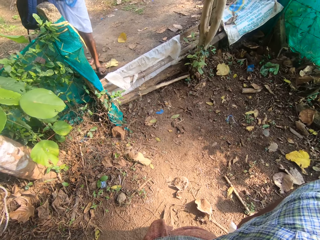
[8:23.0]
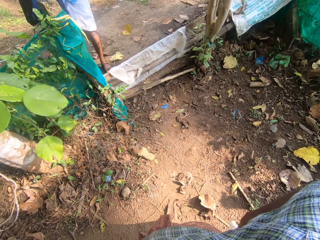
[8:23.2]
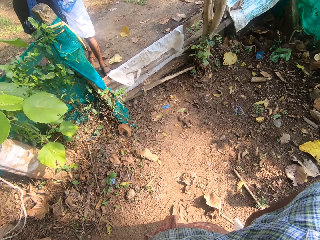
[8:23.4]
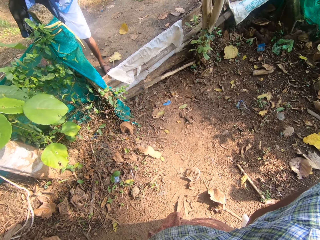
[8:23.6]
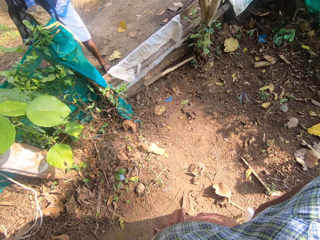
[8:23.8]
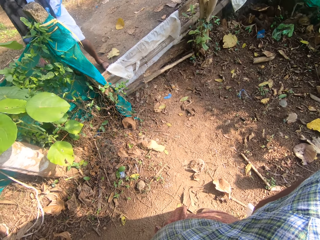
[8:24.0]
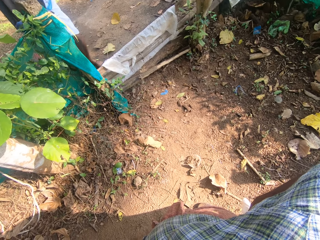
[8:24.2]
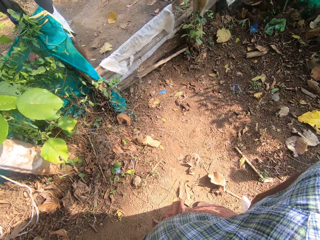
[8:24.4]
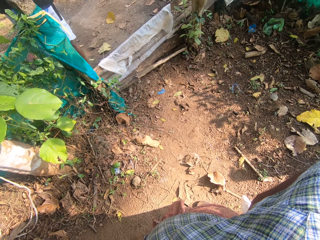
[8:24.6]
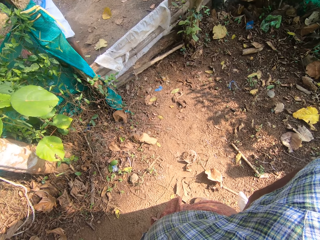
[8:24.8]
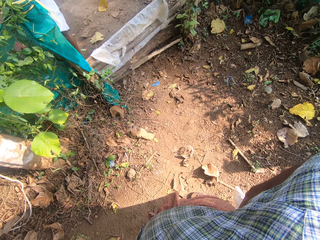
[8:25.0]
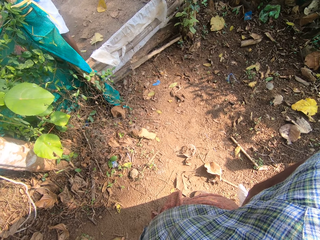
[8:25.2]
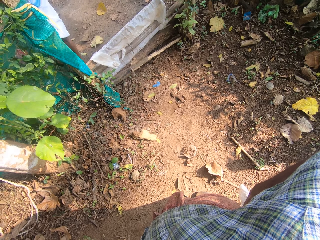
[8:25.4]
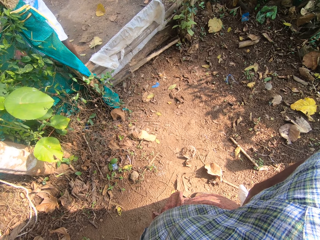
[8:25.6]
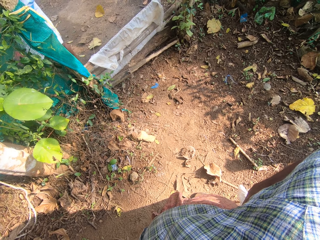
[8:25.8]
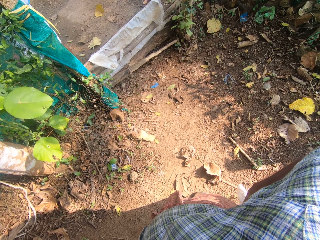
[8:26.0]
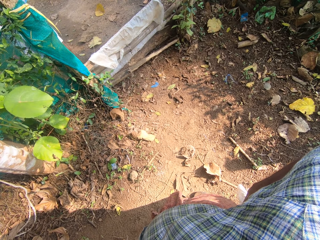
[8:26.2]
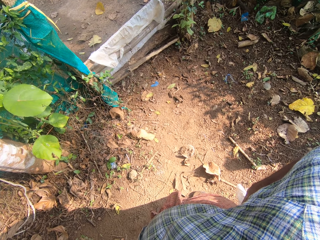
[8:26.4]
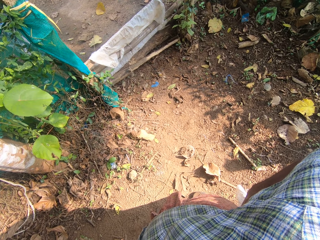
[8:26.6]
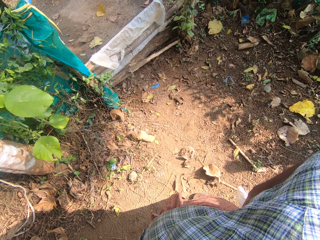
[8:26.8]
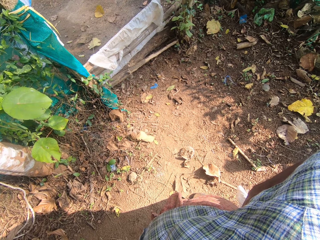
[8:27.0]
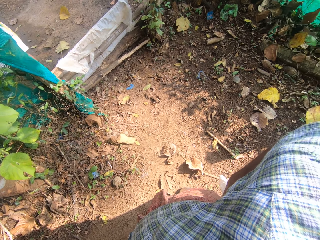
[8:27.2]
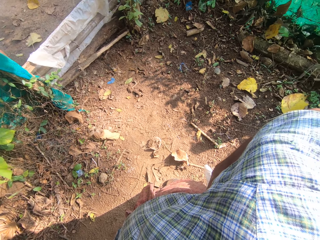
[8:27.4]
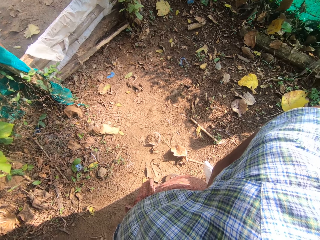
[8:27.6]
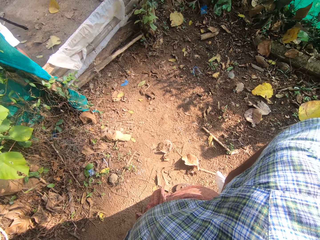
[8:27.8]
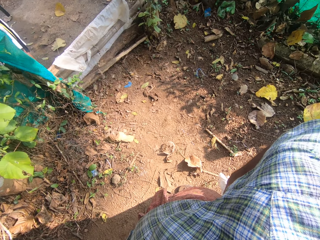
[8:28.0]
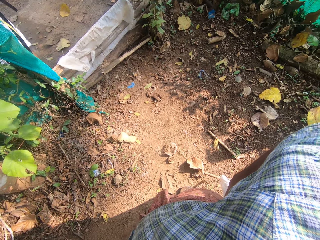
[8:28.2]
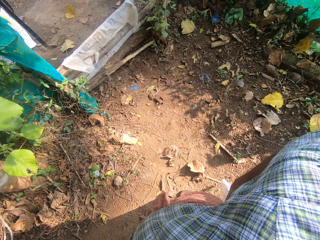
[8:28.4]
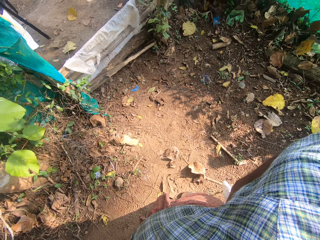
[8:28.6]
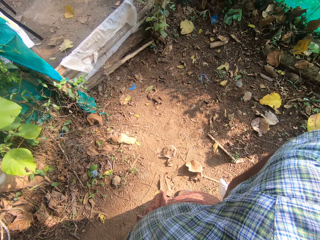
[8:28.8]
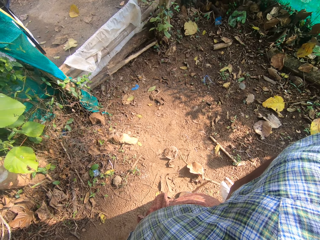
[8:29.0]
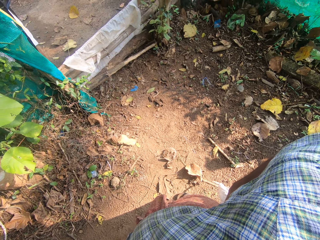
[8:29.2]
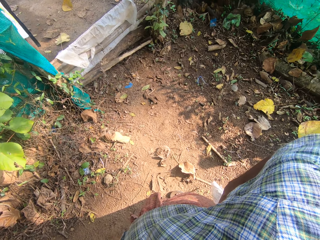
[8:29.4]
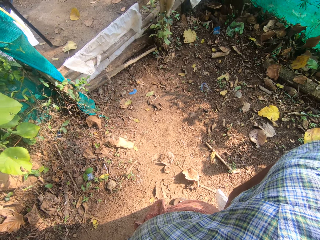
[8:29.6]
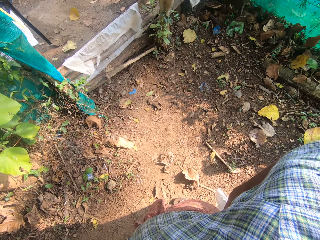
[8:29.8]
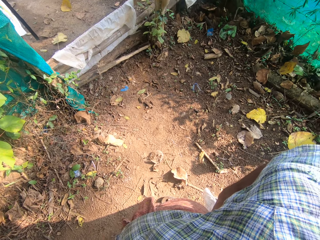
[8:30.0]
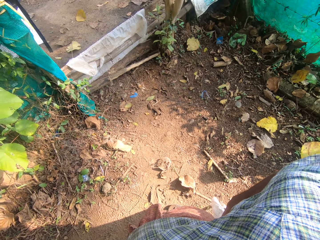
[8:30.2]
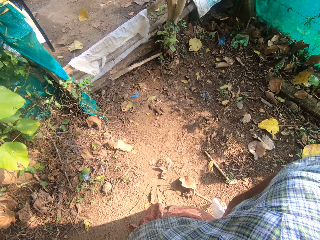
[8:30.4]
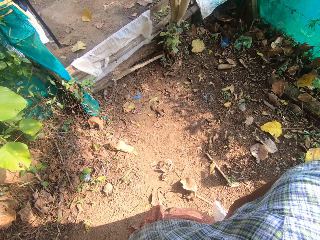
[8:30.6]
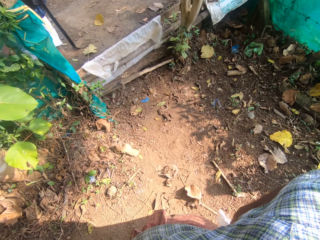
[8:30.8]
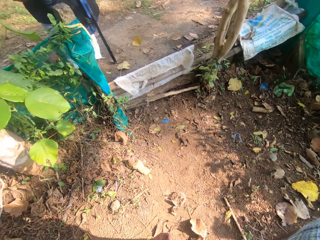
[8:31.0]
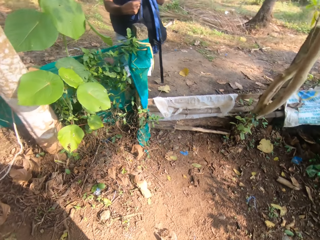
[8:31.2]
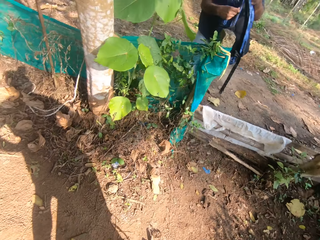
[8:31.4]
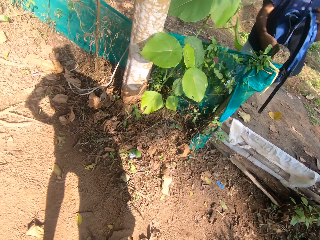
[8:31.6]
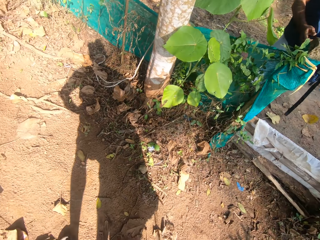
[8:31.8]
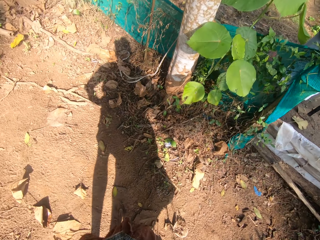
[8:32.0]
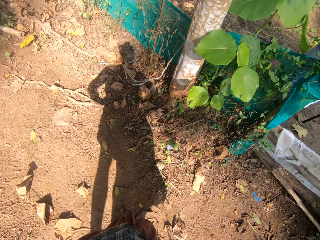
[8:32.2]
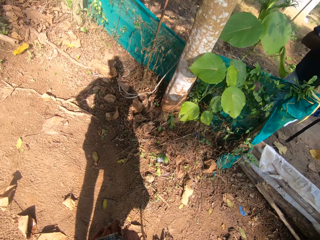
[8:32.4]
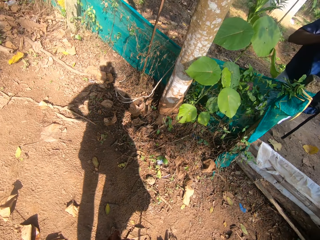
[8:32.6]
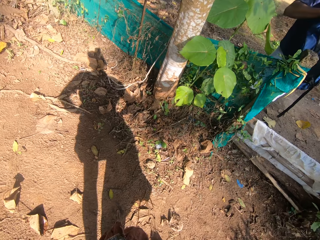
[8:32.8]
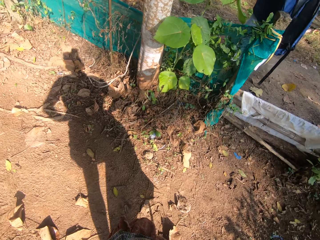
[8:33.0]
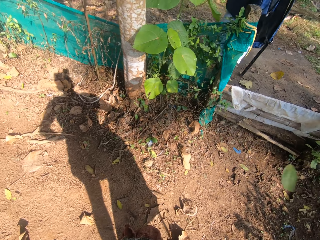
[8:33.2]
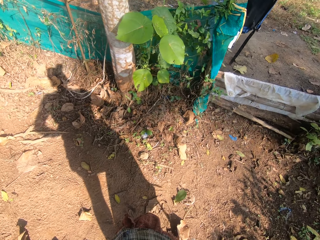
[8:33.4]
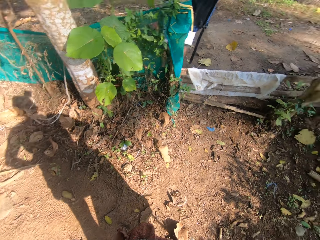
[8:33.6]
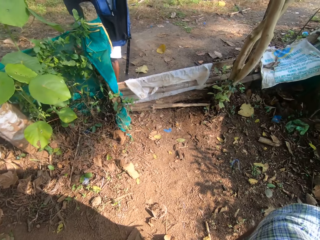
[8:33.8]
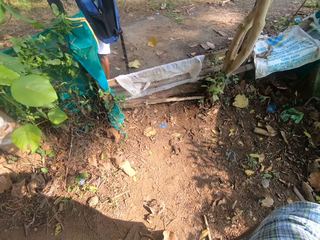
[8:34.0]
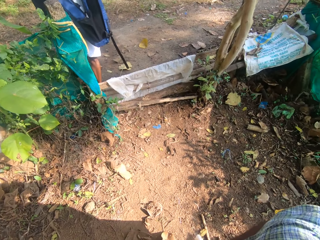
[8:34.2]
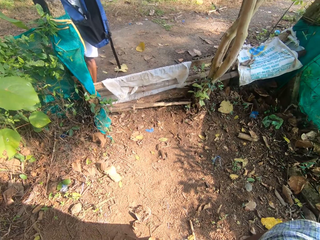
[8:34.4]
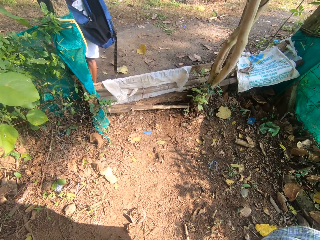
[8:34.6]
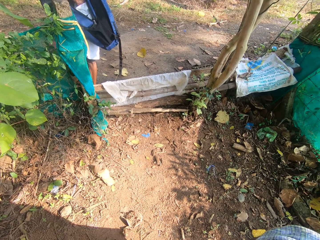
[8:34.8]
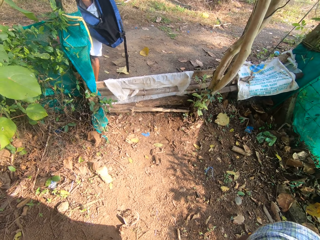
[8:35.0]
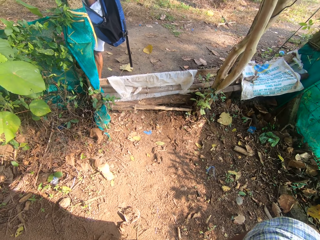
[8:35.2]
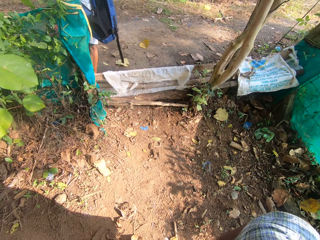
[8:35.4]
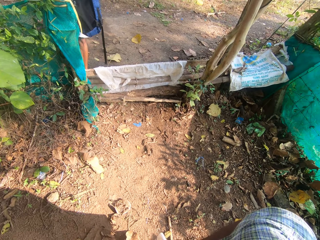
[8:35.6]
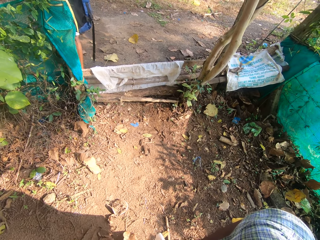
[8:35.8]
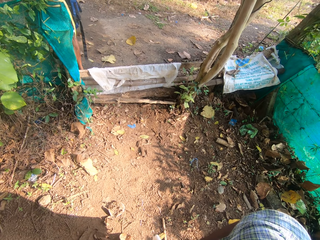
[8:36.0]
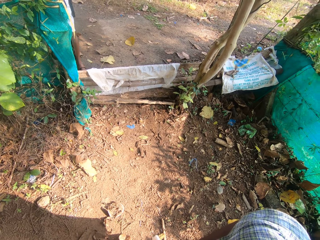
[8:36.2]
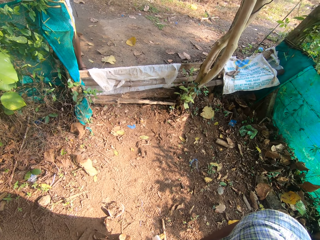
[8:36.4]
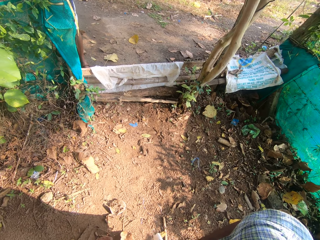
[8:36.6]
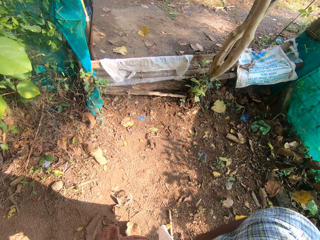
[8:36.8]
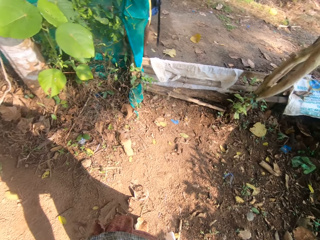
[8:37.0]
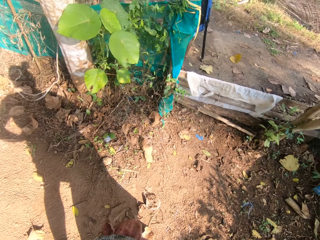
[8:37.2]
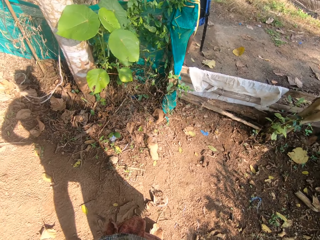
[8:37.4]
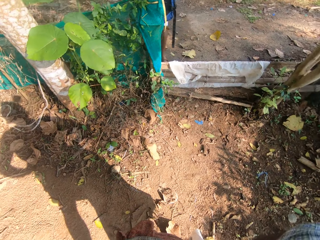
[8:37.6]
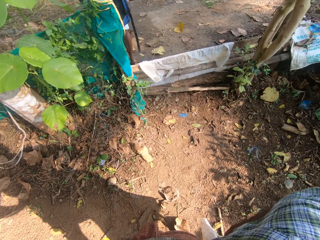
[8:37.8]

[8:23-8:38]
A man draws close to the camera wearer. The camera wearer holds the waist with the right hand. They turn around. The man puts the right hand on the bag.

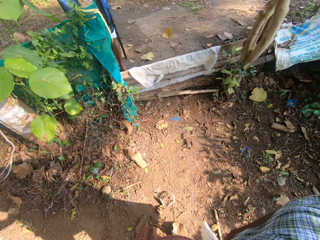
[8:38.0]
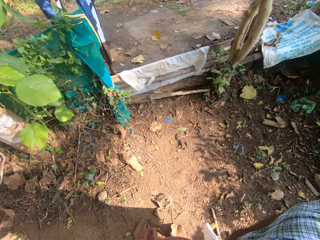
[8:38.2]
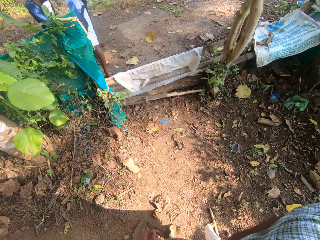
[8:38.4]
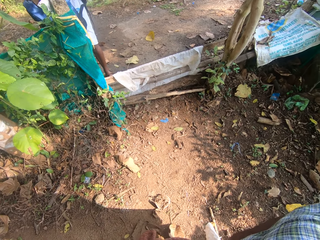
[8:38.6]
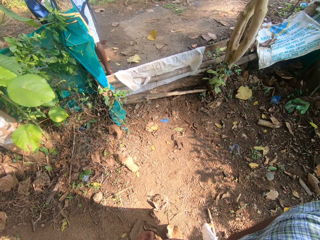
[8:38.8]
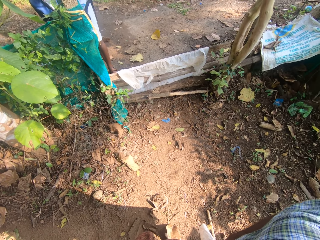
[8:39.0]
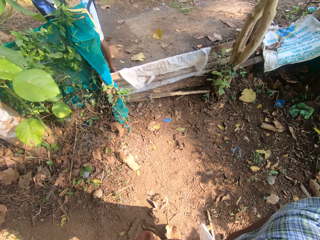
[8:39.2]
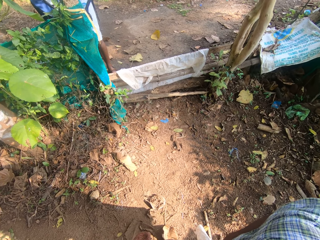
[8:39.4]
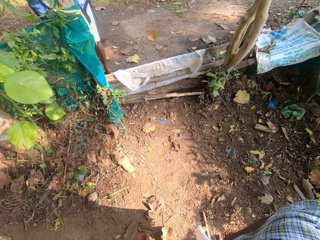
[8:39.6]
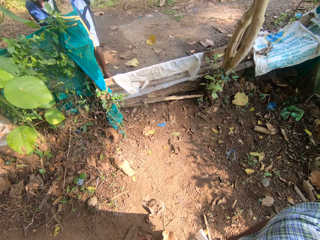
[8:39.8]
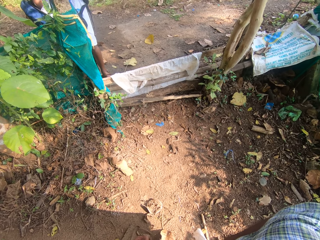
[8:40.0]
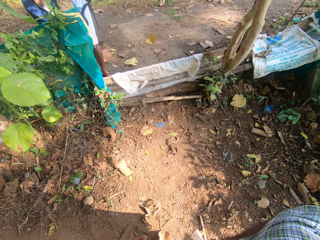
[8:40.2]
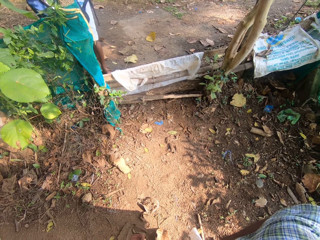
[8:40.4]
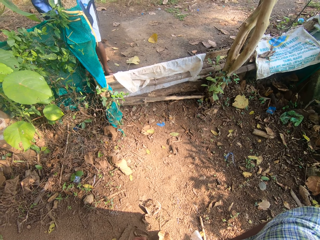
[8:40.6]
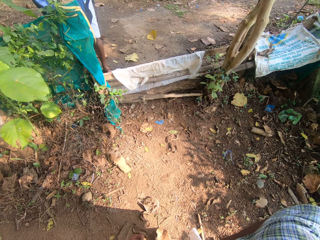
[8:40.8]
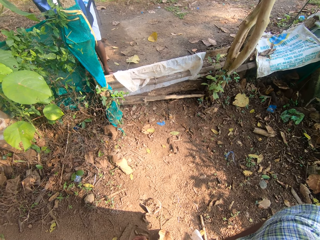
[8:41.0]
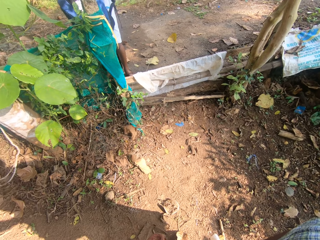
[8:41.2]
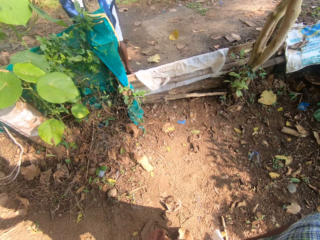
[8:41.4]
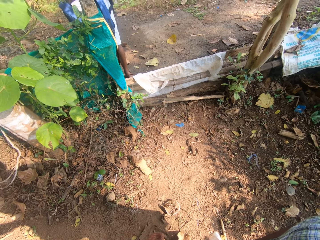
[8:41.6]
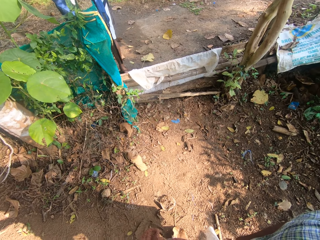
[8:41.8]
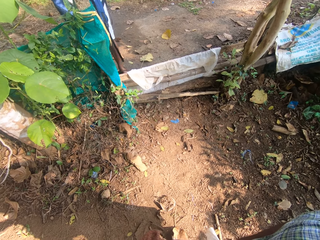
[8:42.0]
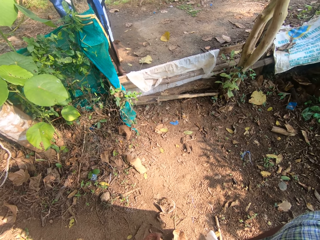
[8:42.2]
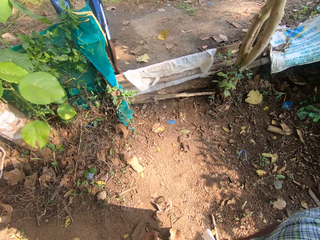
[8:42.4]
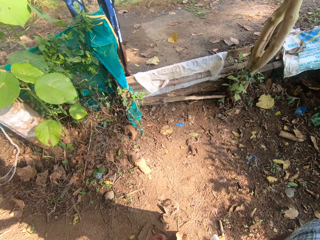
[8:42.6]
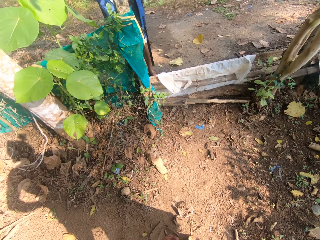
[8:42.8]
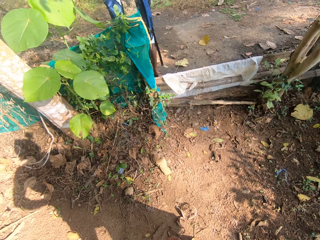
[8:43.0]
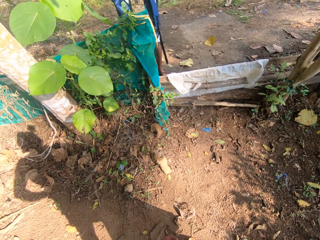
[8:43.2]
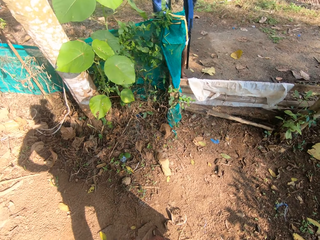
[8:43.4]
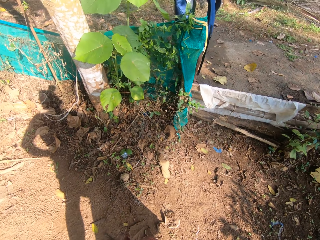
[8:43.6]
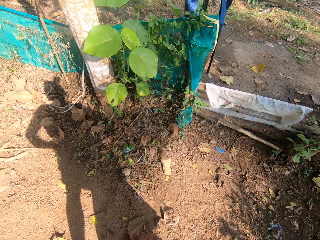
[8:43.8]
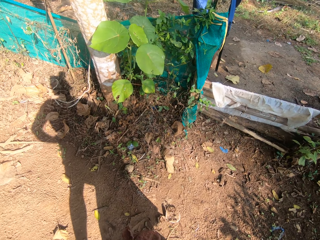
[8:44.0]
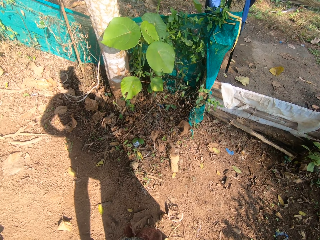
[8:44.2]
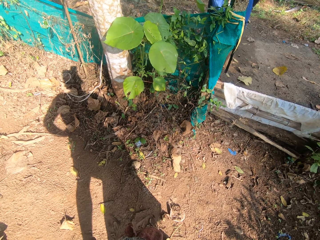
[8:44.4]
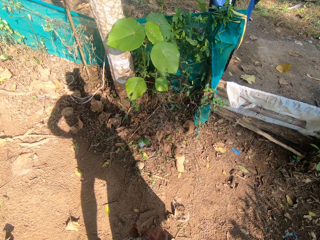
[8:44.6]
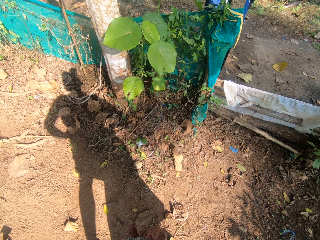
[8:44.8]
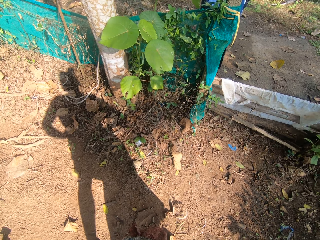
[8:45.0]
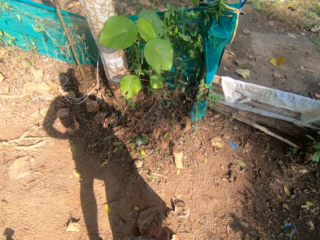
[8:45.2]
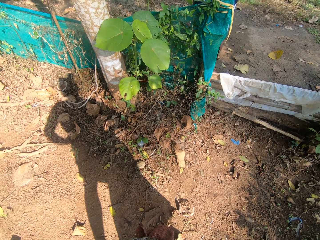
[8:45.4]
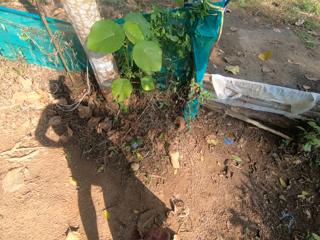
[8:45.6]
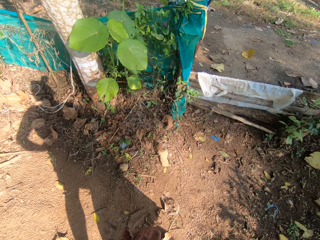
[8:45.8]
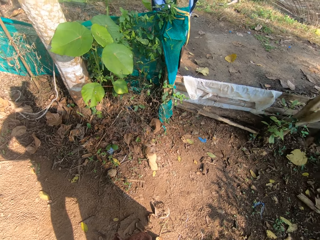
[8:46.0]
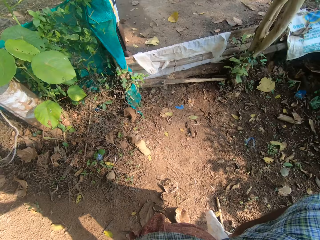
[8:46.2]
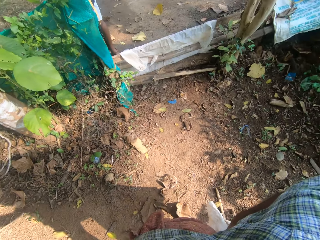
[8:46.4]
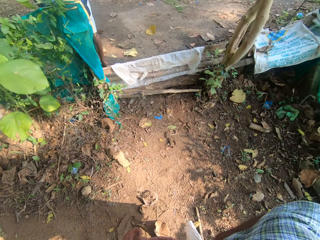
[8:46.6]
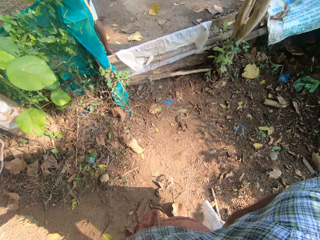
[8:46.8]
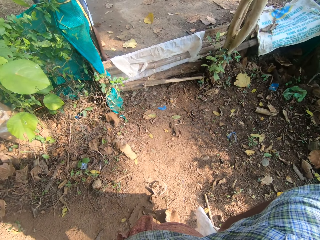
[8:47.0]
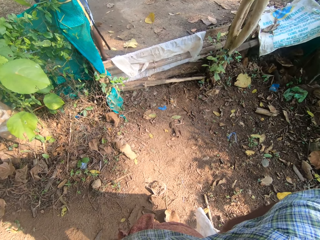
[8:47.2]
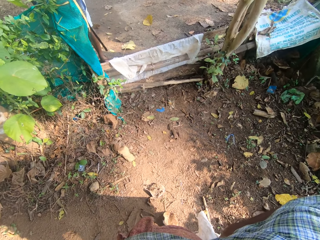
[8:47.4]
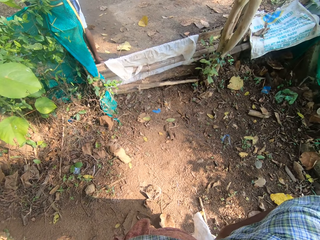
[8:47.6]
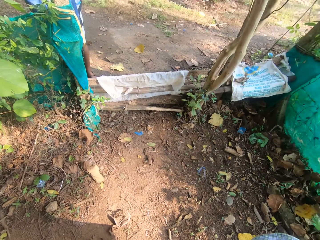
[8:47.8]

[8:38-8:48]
The camera wearer turns around.
